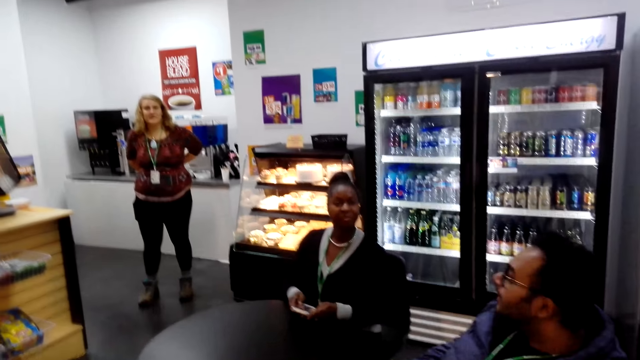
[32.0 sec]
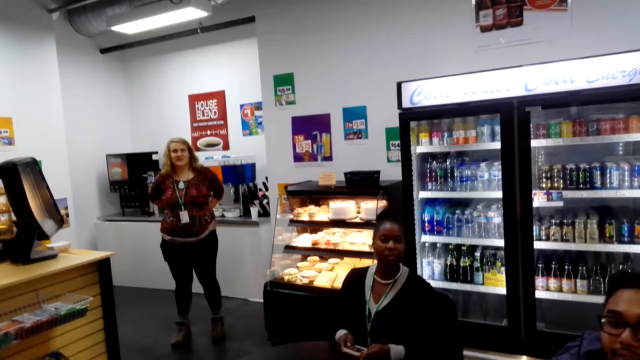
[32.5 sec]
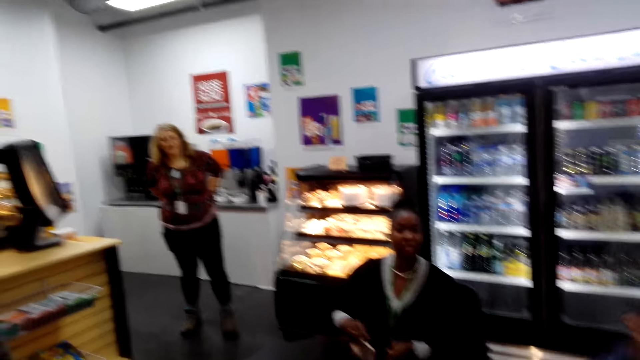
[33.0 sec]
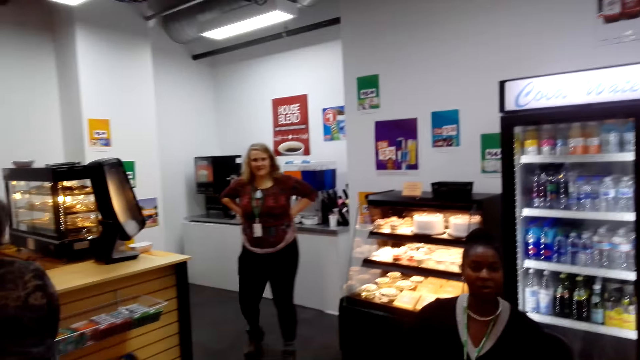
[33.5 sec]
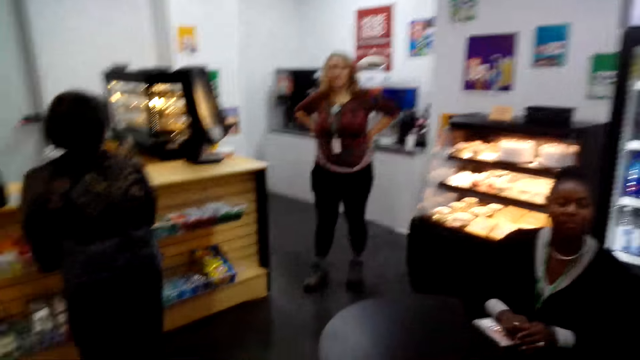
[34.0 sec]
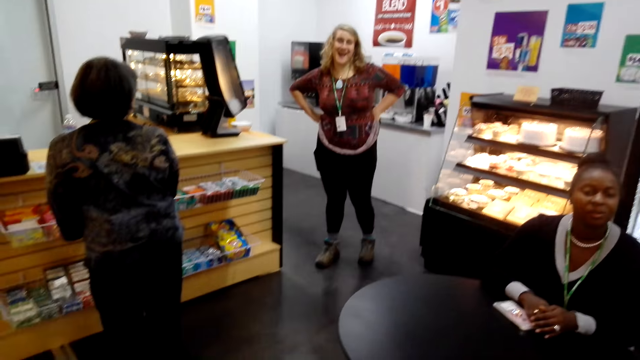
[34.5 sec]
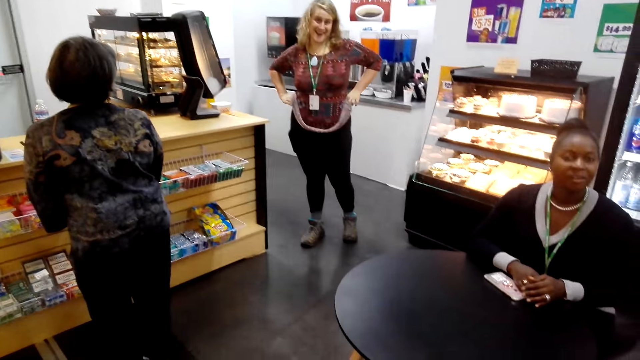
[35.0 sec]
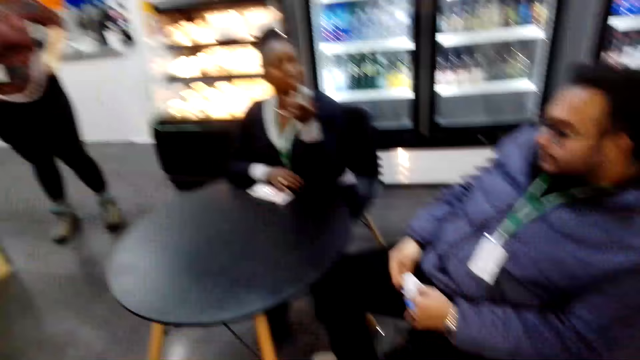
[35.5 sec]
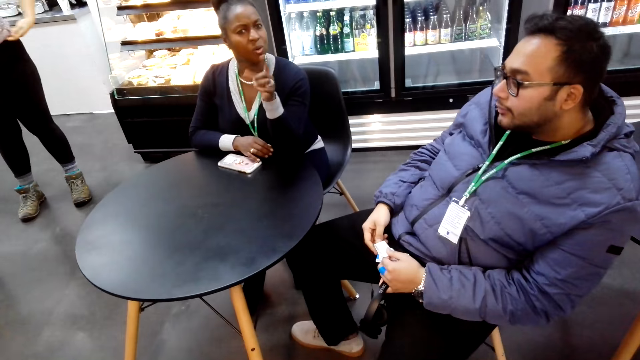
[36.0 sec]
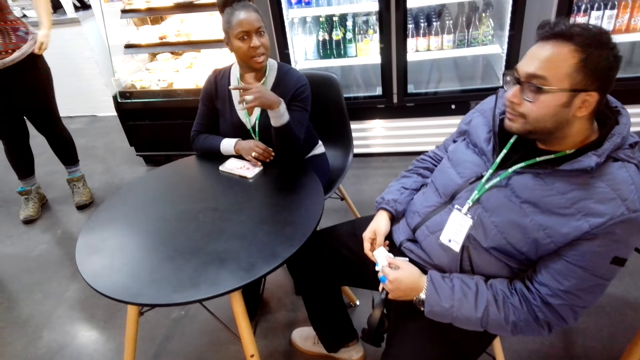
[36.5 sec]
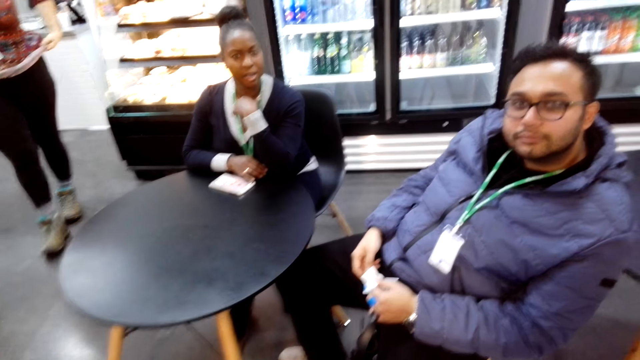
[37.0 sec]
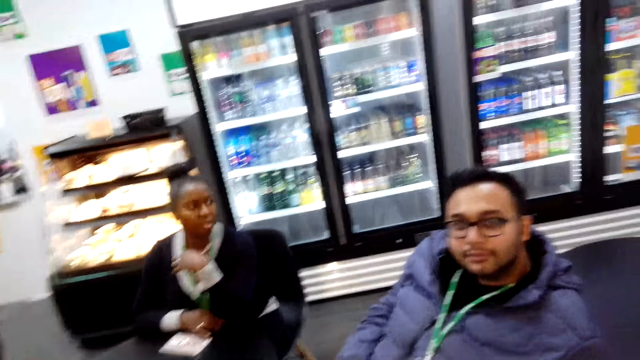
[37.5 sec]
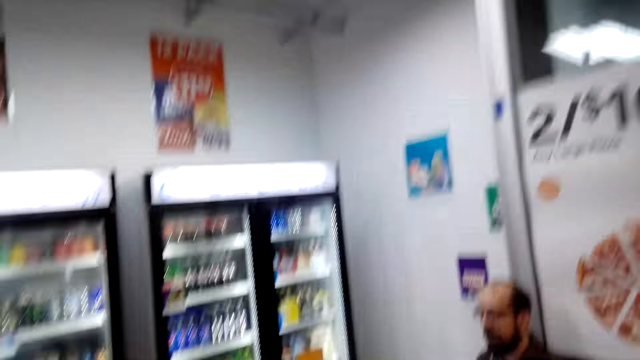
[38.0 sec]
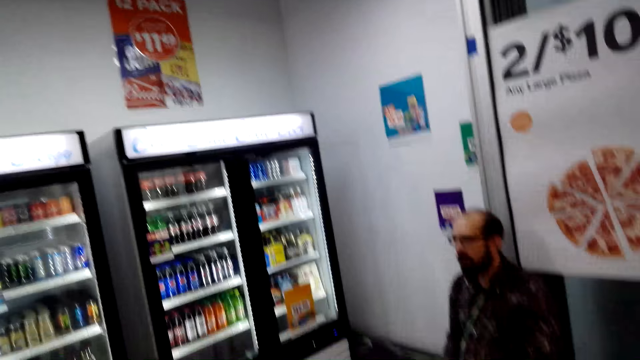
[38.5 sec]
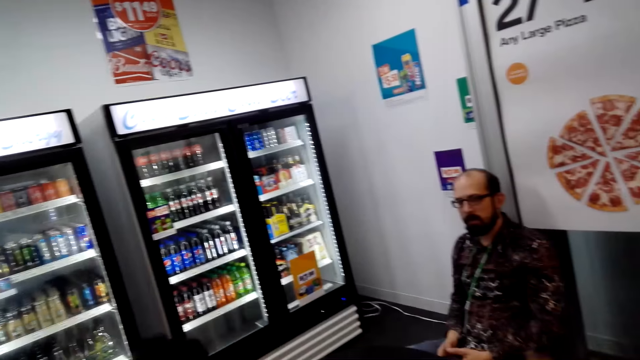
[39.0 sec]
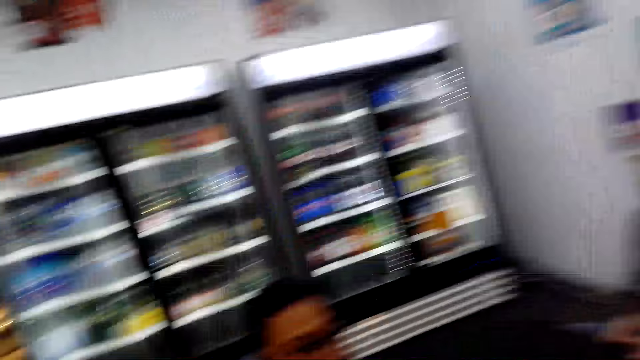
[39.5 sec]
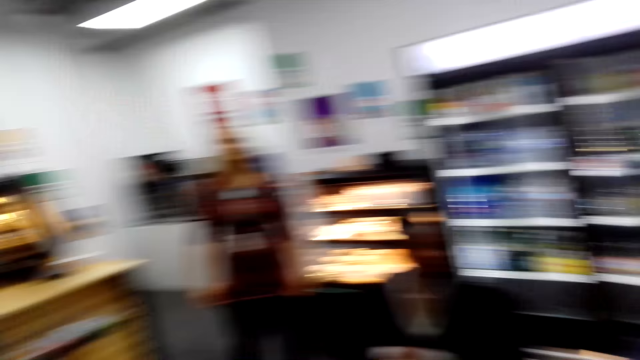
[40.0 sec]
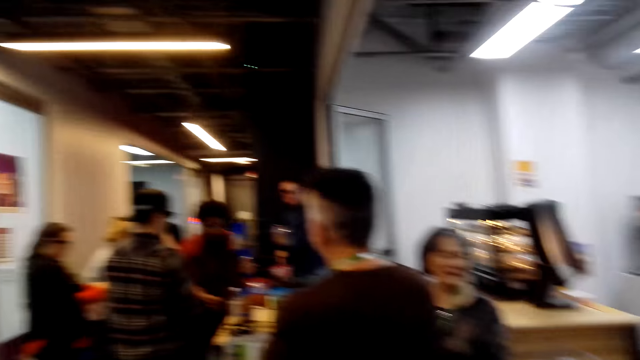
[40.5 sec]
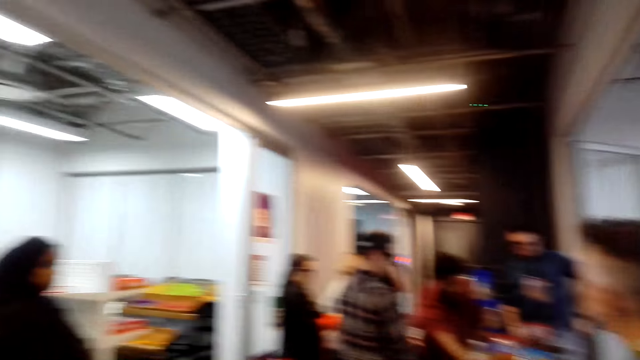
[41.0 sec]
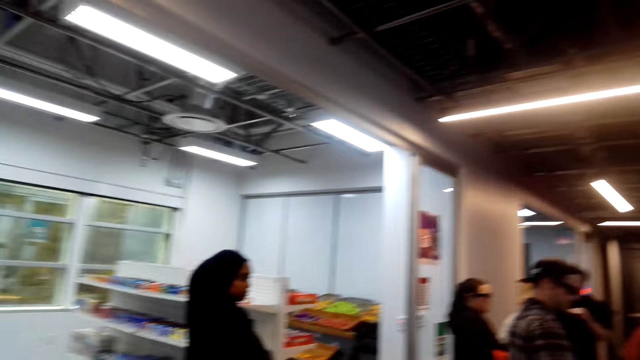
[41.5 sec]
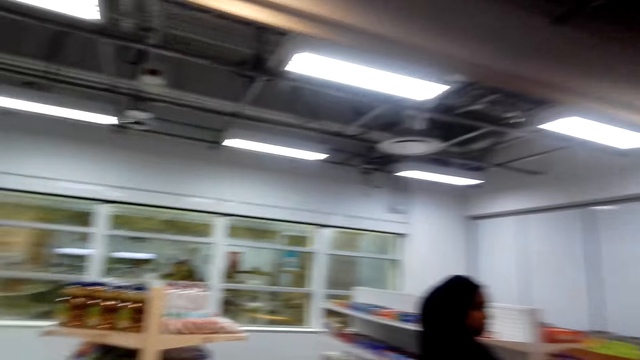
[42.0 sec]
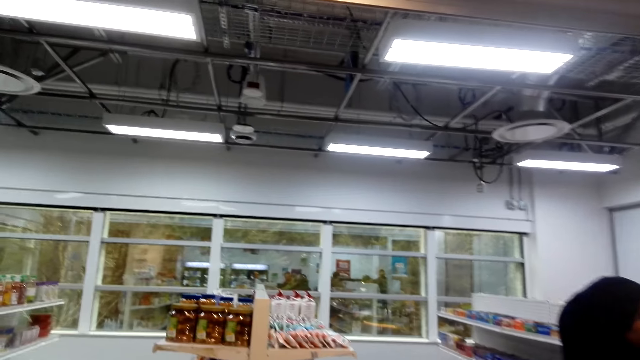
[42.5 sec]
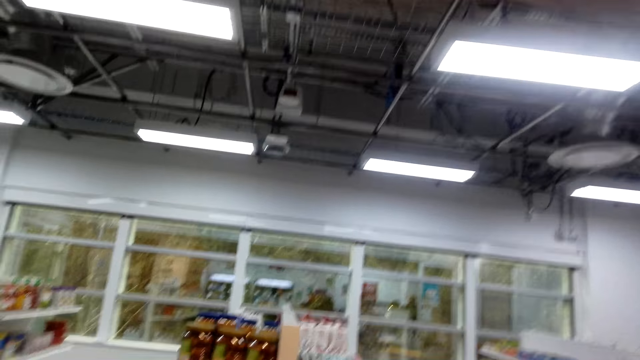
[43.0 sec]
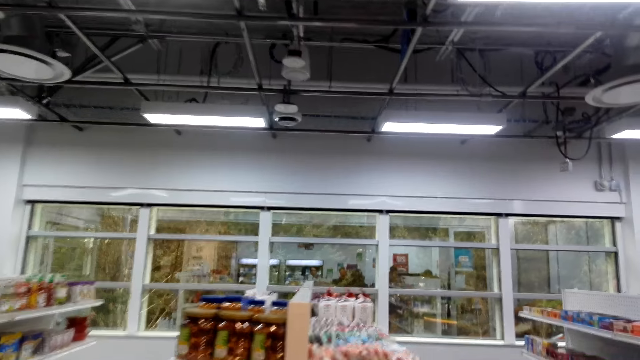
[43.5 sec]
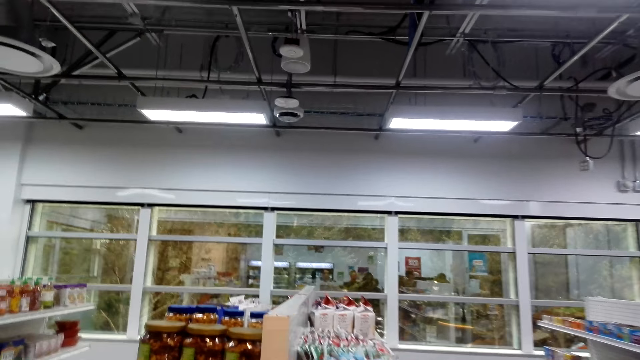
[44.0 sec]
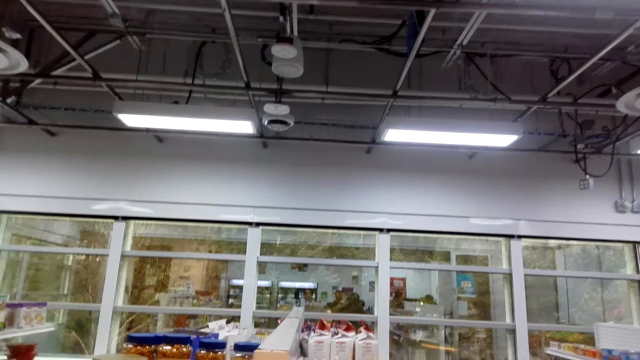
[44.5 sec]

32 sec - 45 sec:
A person holds her waist. Another person looks at a third person. The third person points at the camera wearer. The camera wearer points at the first person. They look around and walk towards the shelf.

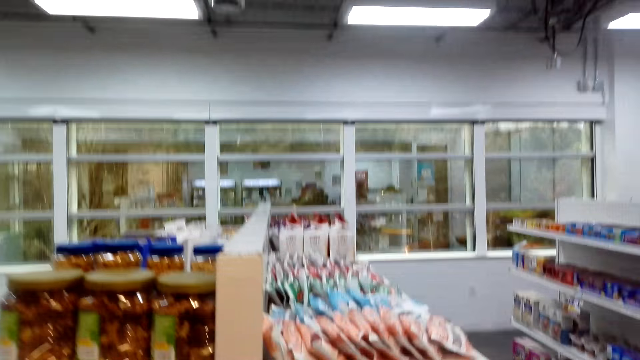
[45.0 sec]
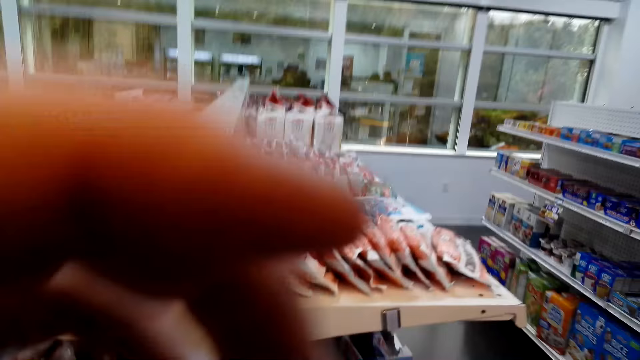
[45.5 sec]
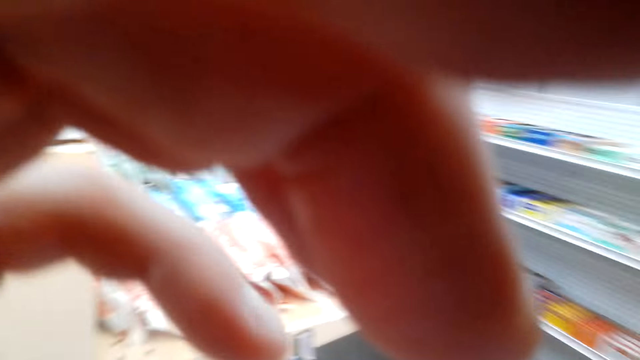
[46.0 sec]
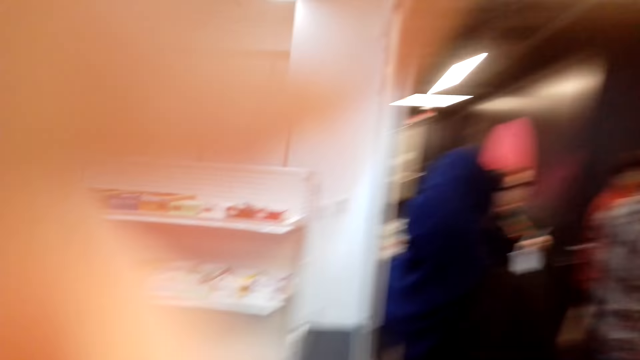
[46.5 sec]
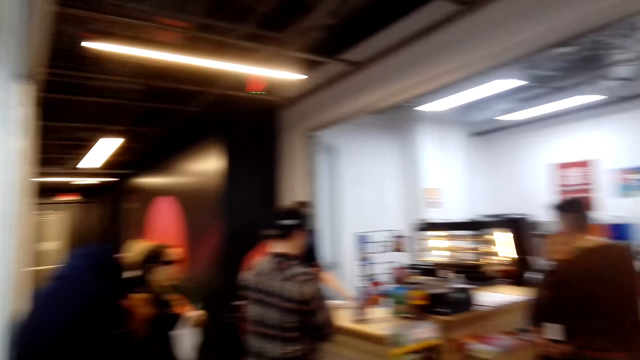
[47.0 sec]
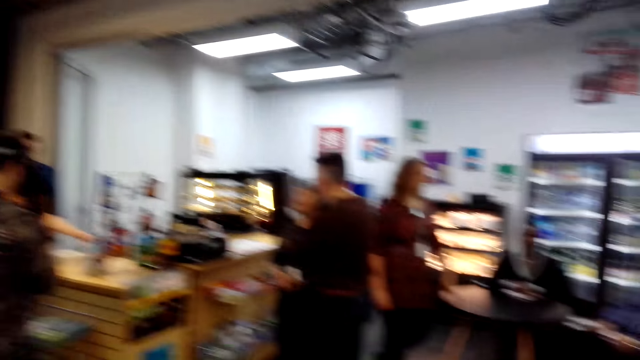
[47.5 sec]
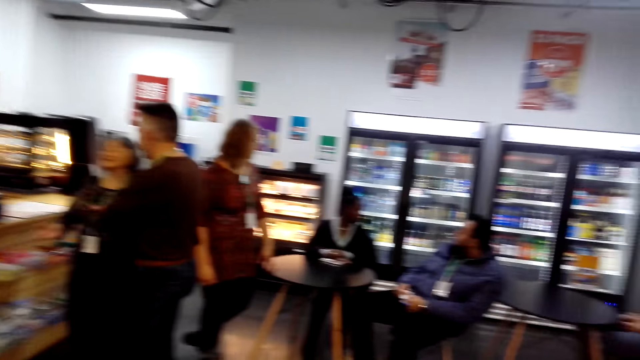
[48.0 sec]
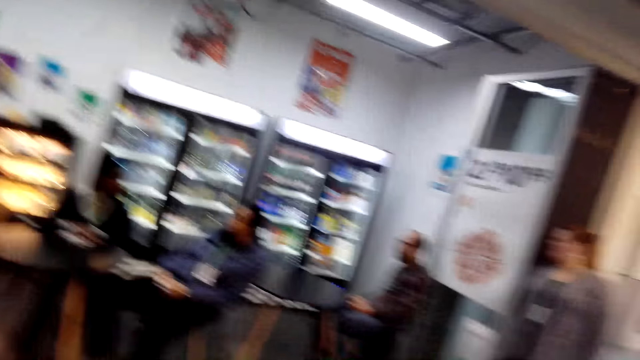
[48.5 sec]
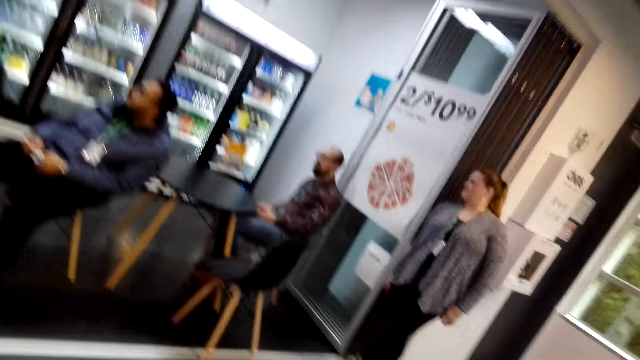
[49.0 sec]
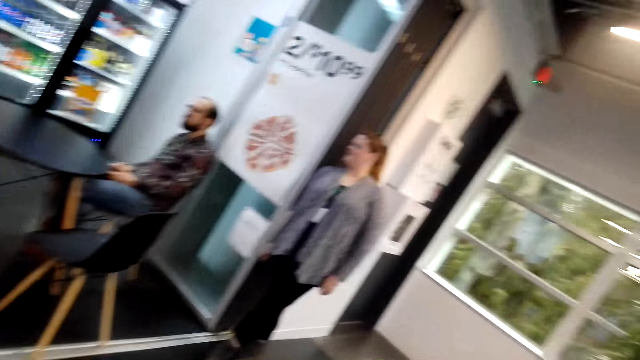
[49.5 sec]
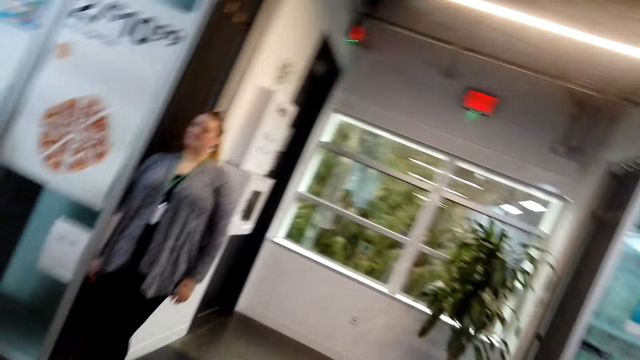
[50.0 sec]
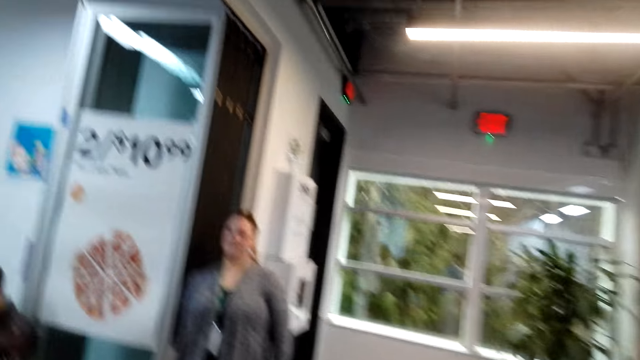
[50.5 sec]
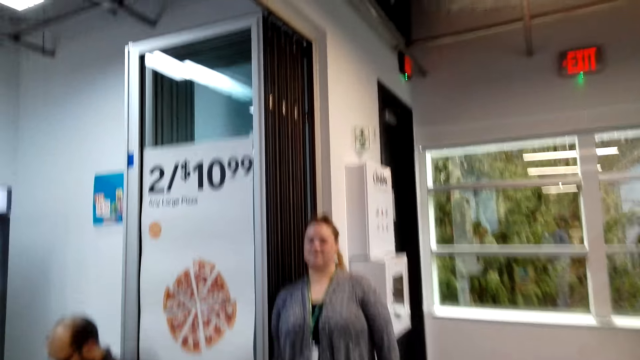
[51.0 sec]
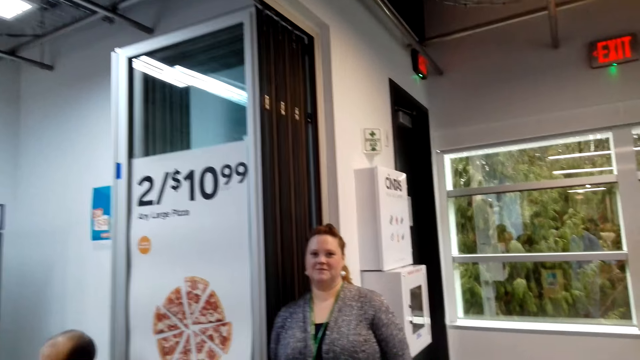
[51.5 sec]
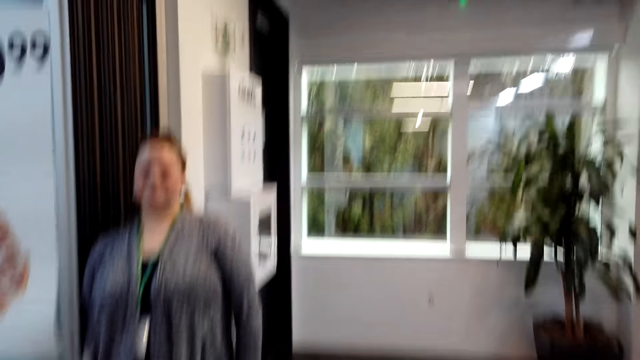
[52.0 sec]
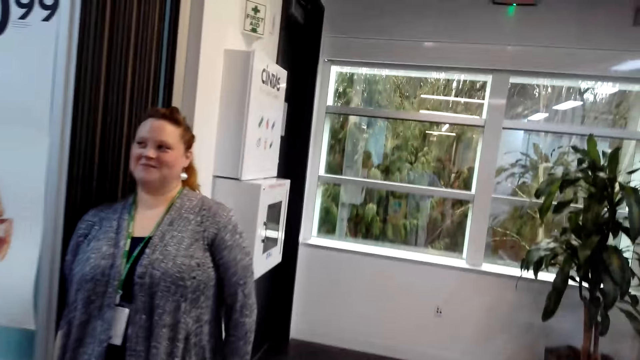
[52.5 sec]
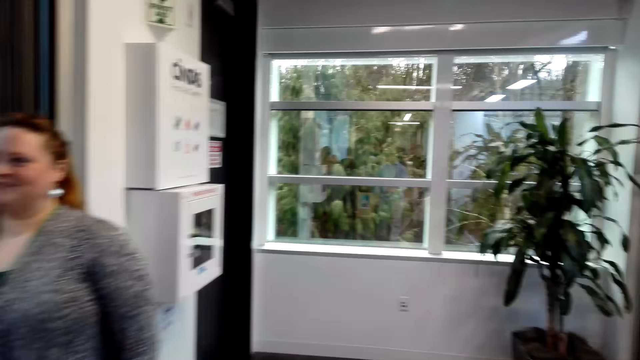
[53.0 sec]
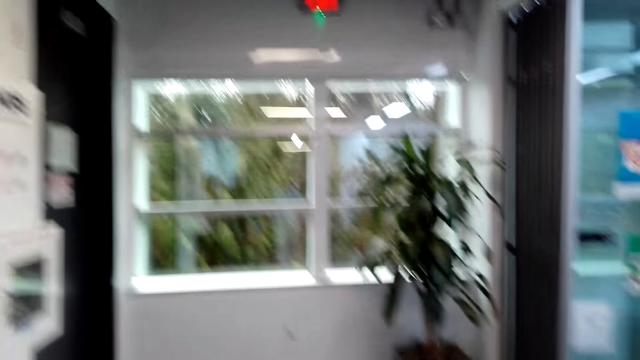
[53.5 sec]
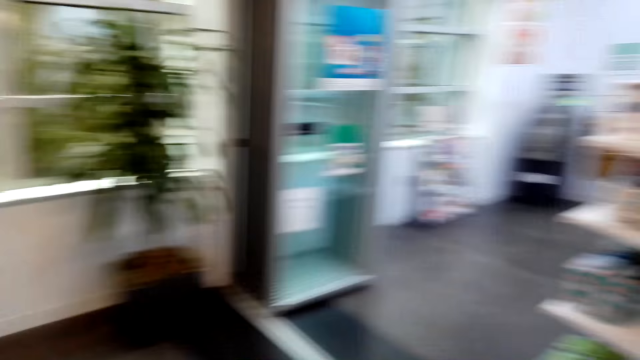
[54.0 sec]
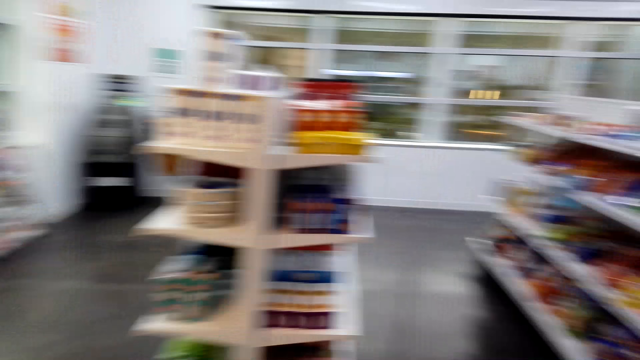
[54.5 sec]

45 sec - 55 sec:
The camera wearer touches his camera. He walks towards a person.
